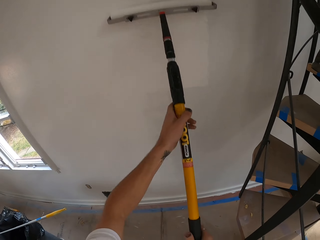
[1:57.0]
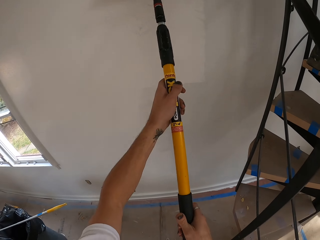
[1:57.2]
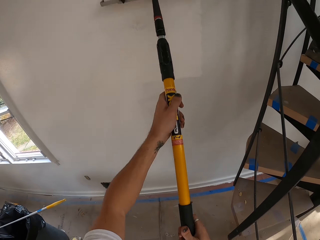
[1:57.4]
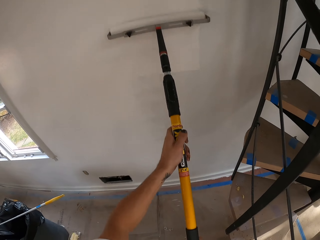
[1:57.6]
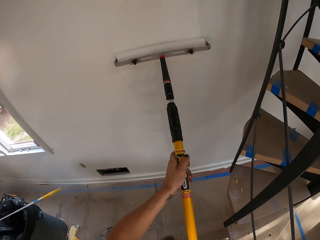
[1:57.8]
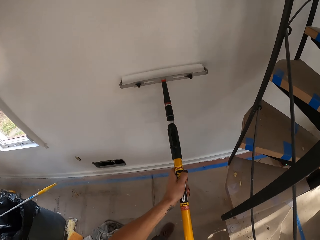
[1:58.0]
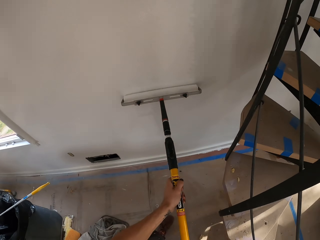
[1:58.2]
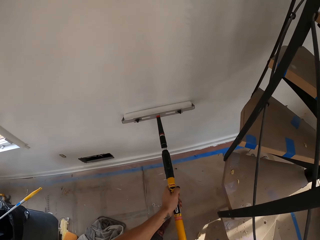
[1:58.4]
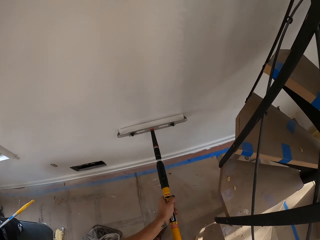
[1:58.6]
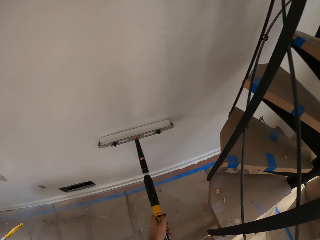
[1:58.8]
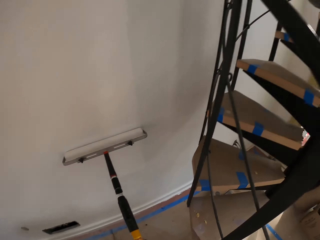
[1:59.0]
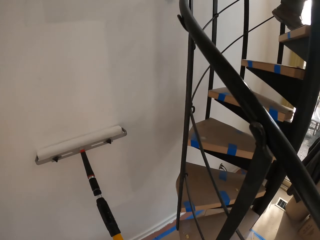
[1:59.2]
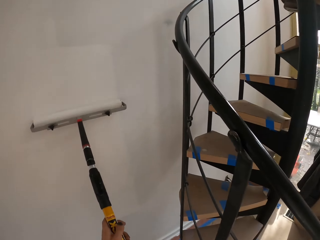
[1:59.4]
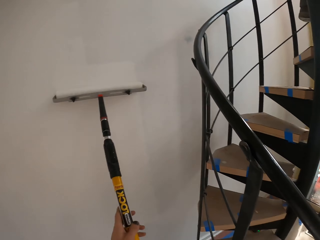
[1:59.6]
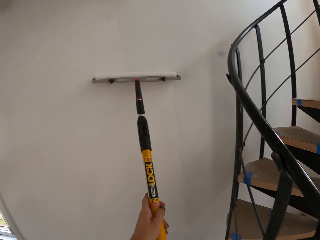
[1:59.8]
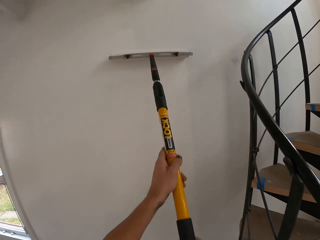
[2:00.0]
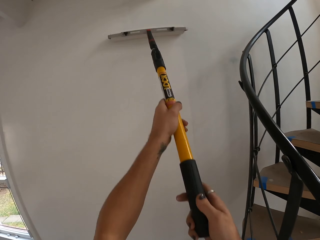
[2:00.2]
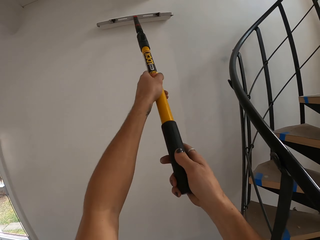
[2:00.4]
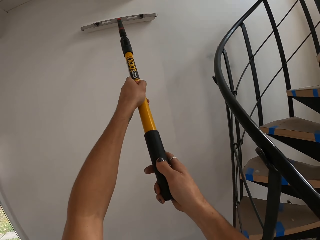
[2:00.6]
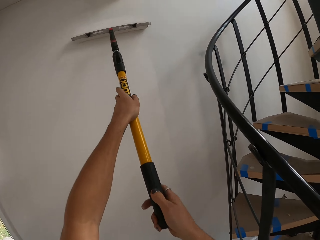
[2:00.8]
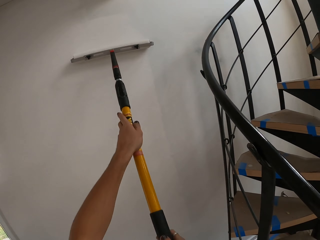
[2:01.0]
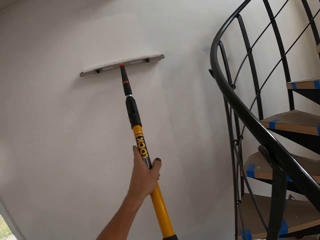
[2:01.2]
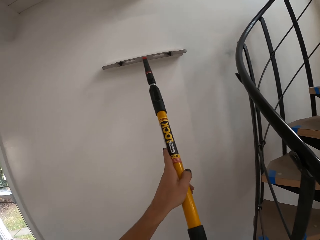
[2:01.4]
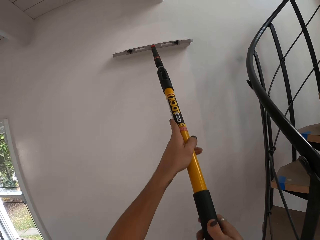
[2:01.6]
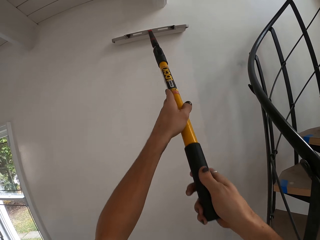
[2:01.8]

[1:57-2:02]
The camera wearer applies paint on the wall.

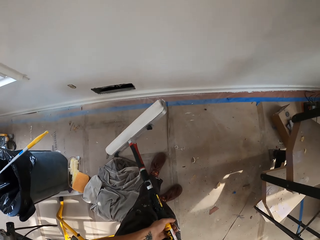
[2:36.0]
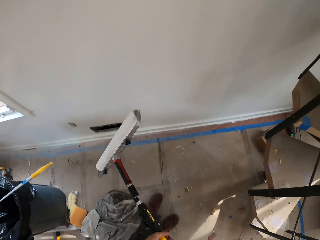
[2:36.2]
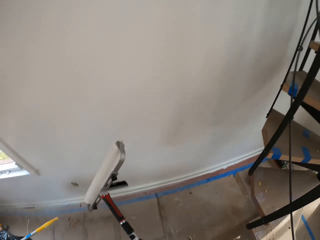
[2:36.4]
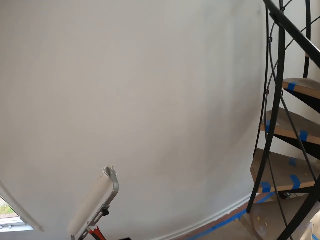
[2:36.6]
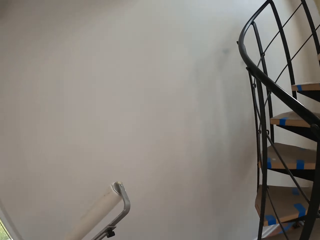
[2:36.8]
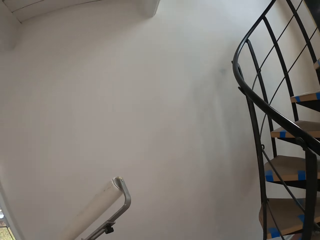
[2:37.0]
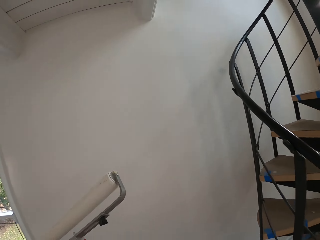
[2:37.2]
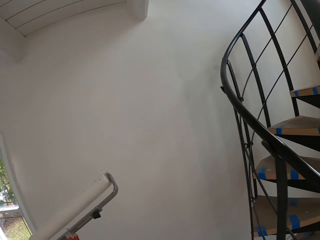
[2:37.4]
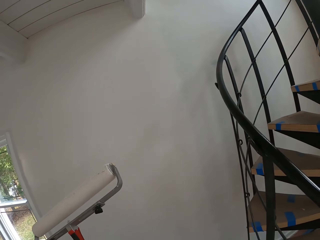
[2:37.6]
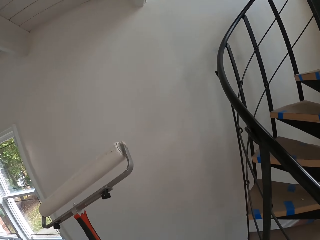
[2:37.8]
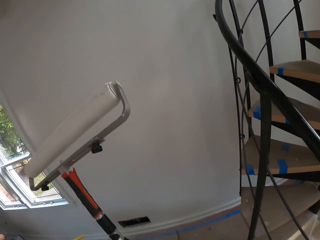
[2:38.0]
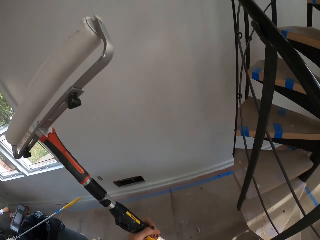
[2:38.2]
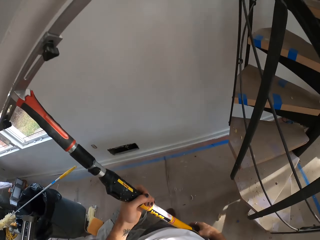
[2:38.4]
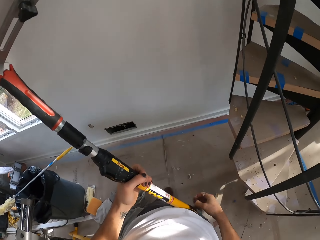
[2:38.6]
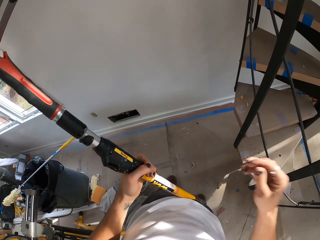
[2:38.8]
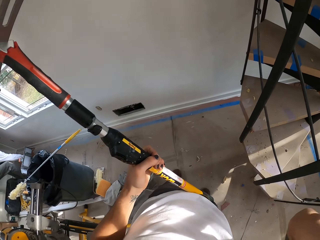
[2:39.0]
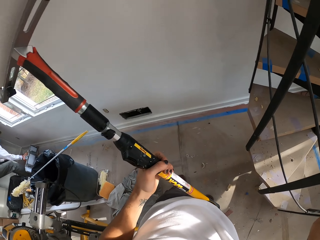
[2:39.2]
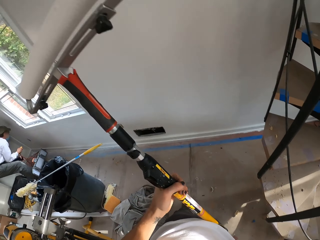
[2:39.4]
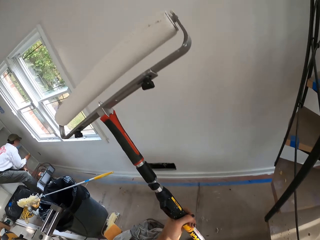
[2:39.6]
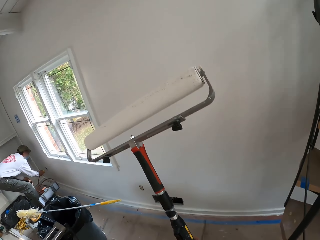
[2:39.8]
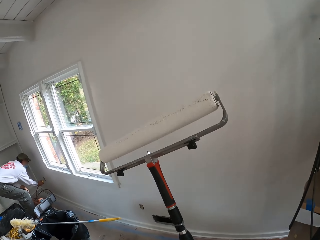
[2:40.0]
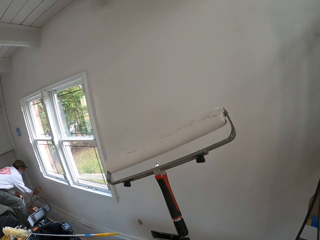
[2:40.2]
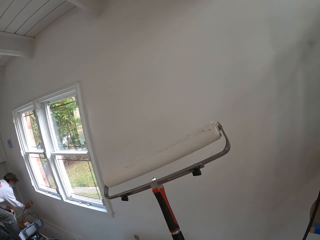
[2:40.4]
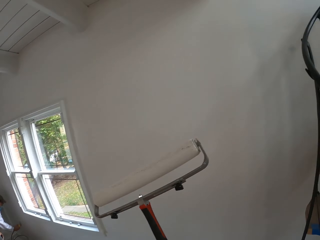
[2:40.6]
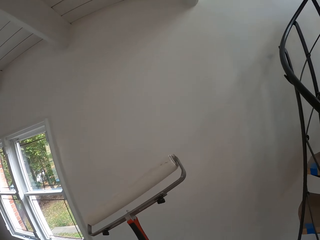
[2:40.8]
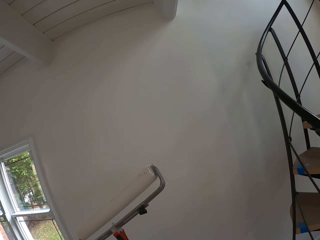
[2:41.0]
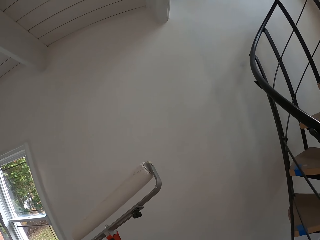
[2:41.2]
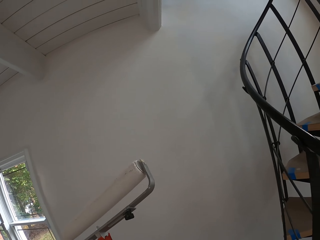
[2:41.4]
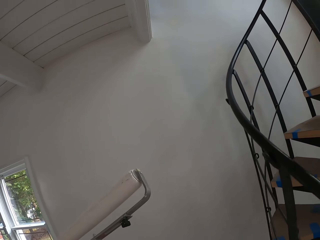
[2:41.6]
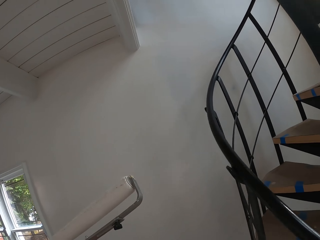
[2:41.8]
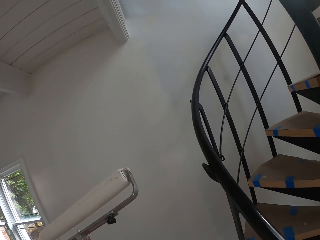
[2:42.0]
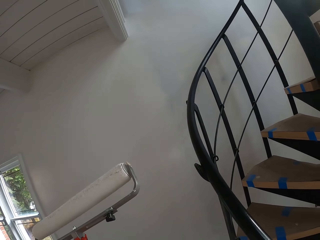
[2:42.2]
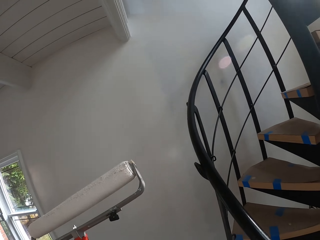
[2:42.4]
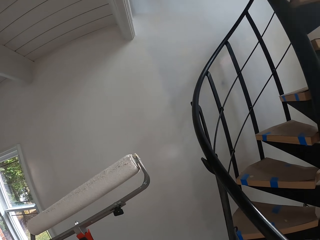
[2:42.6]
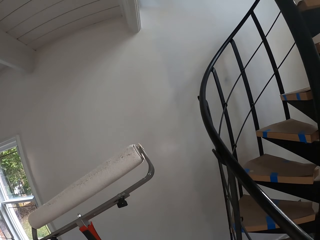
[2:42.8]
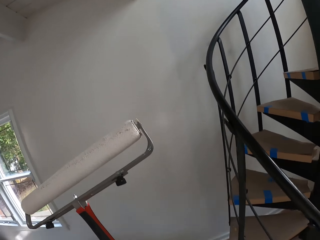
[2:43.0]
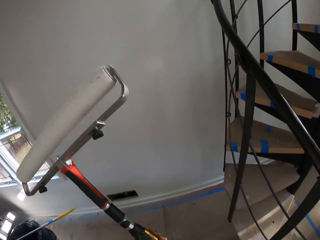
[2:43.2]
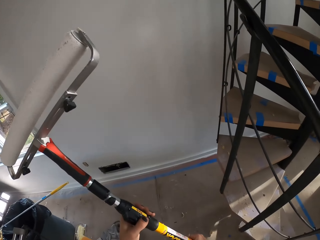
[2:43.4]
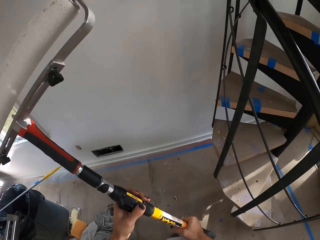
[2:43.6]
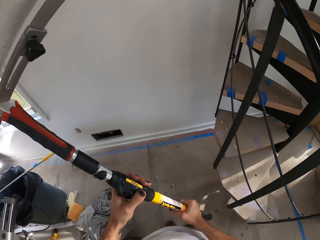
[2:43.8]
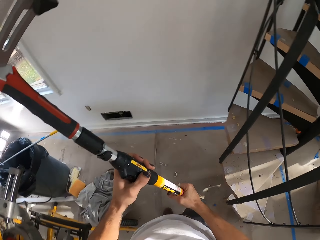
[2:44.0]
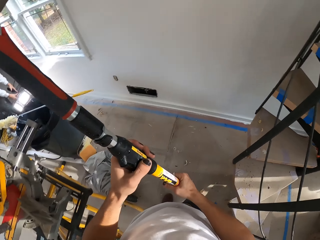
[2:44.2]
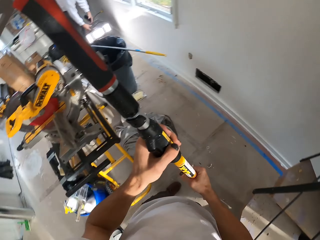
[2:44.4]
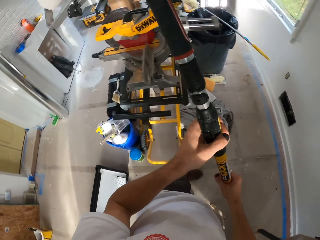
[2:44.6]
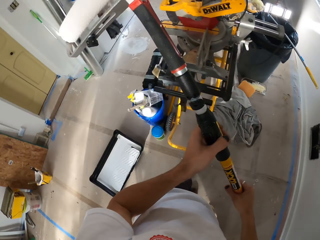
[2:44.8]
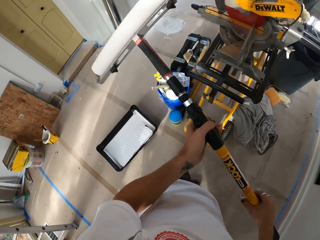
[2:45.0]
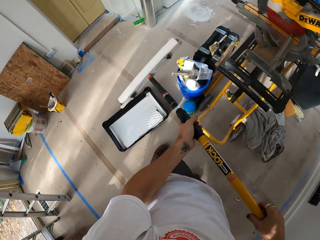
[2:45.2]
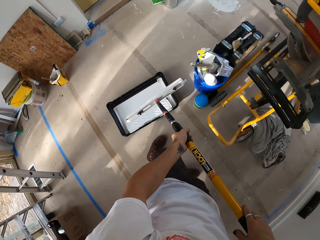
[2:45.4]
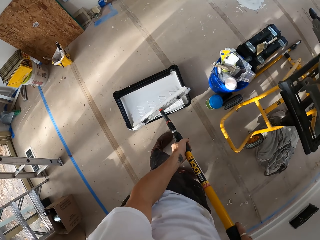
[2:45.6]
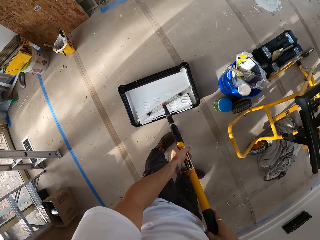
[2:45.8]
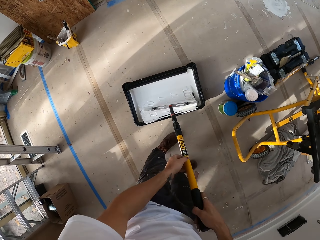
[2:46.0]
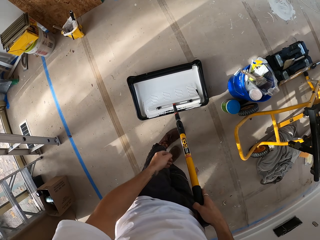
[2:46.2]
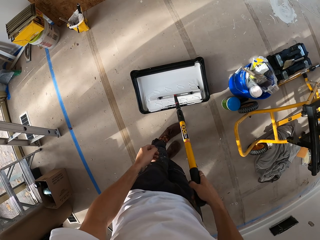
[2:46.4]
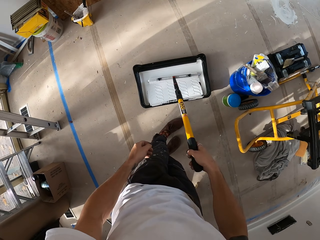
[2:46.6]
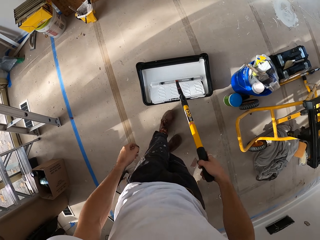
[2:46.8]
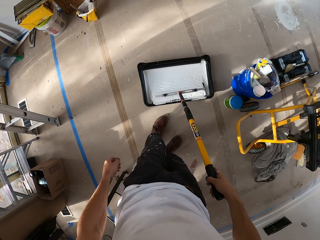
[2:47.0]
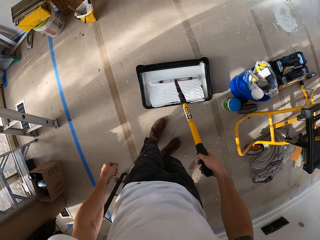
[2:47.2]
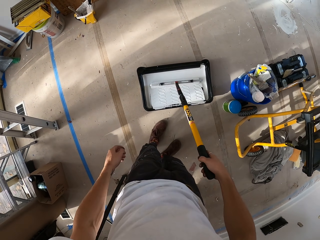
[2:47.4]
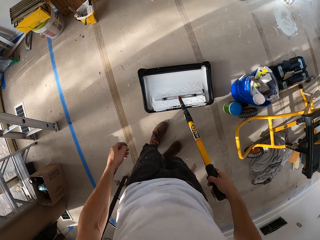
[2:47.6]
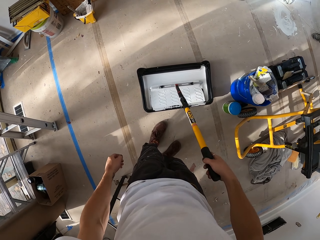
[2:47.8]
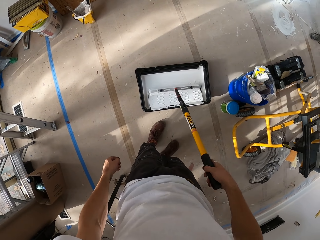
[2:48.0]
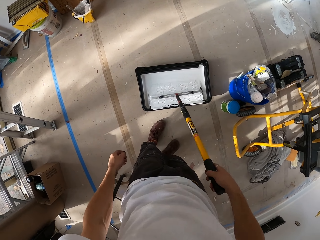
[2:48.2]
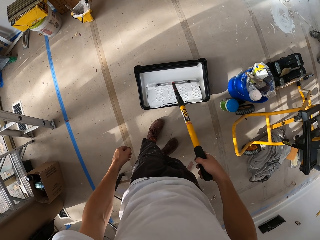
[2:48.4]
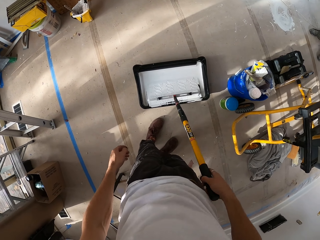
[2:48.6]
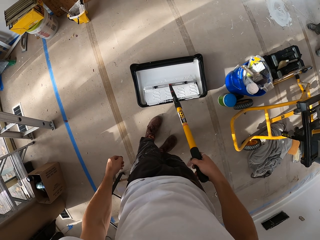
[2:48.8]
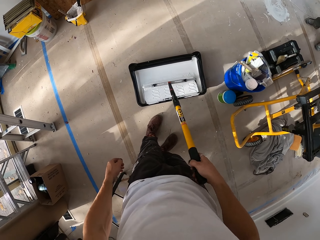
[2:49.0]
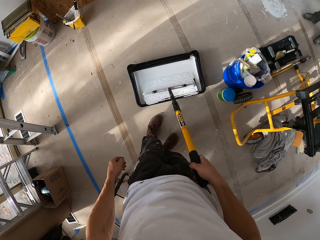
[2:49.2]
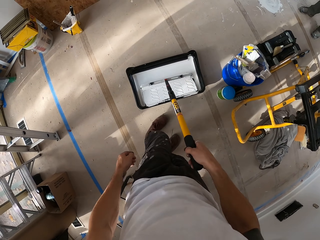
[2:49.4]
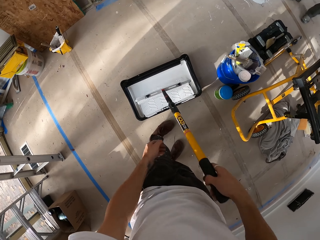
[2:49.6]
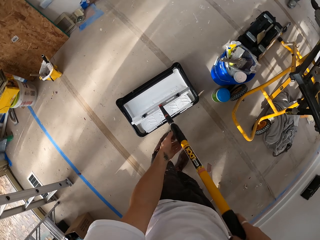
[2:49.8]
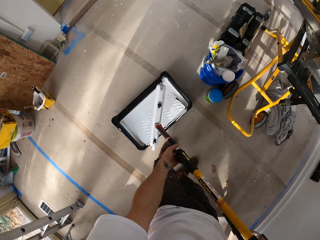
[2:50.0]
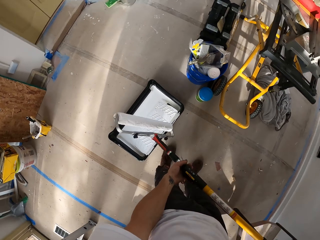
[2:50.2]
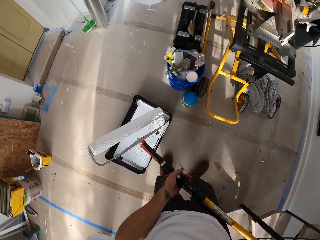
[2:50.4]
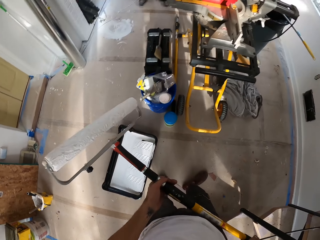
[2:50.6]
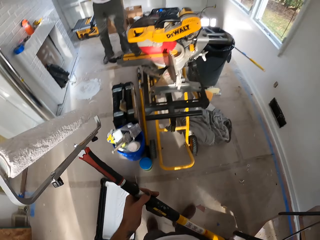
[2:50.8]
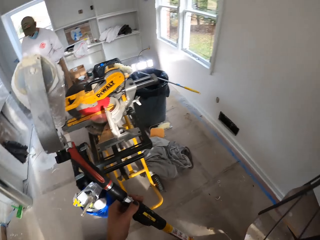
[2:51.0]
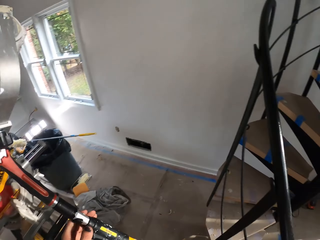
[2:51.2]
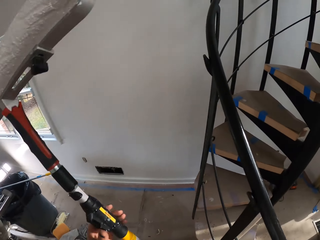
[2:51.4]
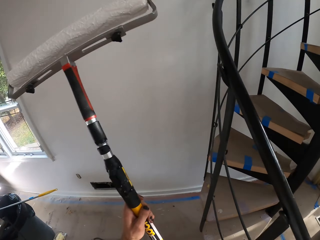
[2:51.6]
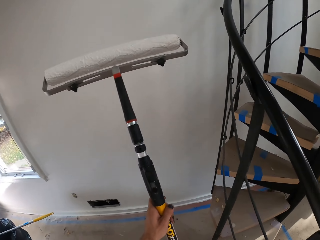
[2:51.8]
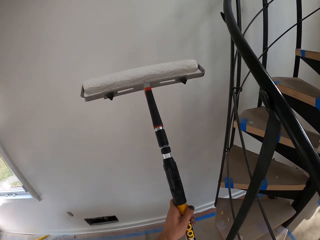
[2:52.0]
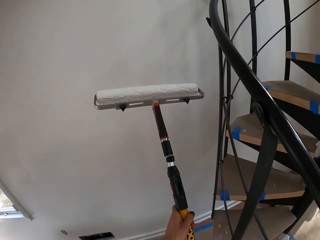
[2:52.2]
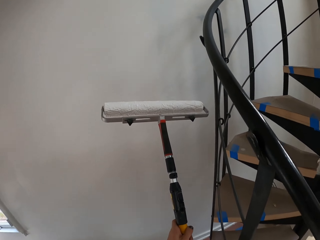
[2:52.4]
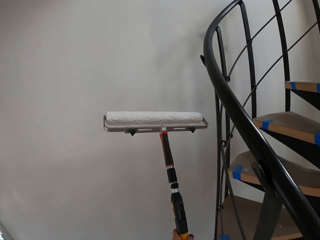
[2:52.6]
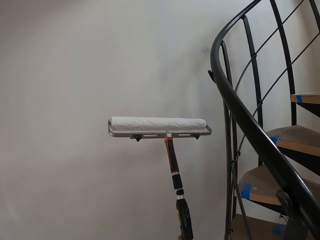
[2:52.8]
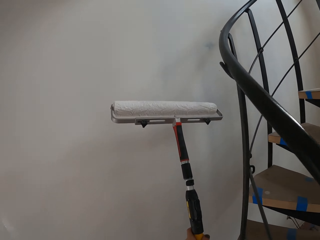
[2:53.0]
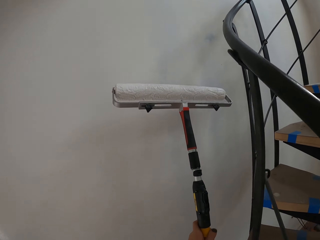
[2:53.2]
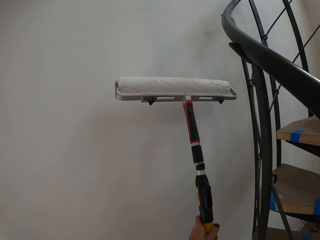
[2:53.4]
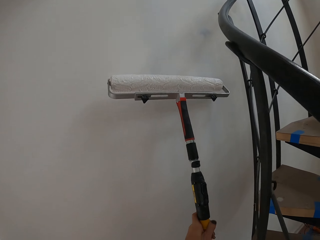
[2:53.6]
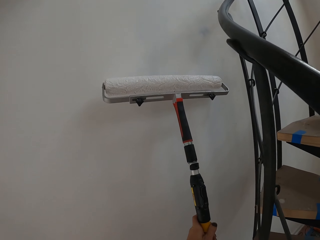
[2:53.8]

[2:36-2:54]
The camera wearer holds a paint roller. They raise a hand. They hold the paint roller. They move the paint roller on the tray. They hold the paint roller.
